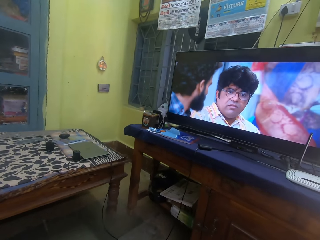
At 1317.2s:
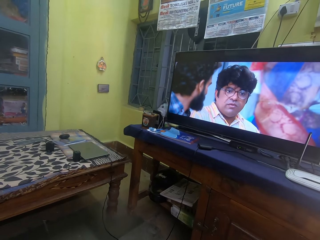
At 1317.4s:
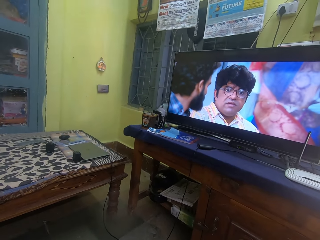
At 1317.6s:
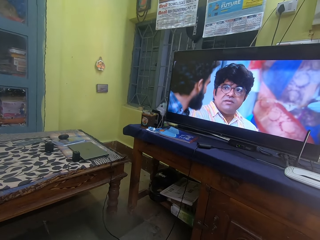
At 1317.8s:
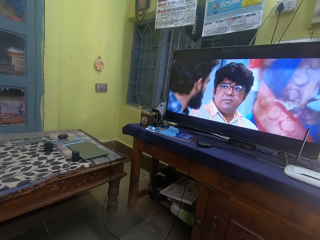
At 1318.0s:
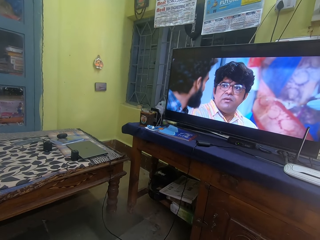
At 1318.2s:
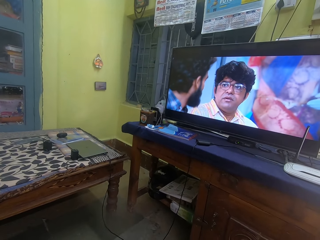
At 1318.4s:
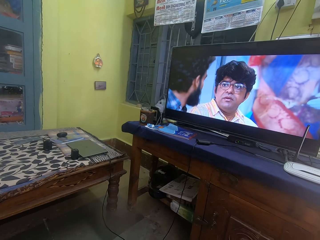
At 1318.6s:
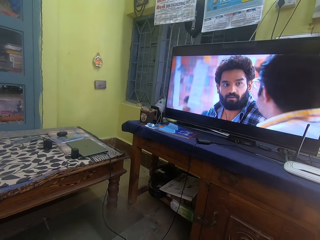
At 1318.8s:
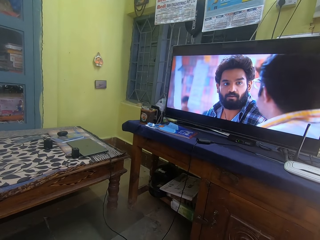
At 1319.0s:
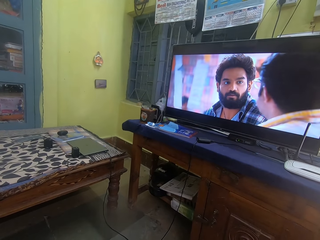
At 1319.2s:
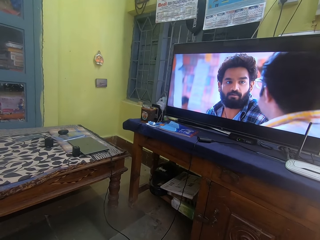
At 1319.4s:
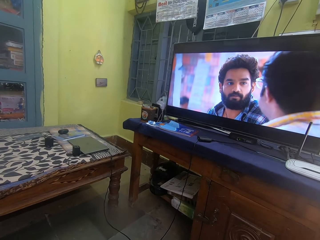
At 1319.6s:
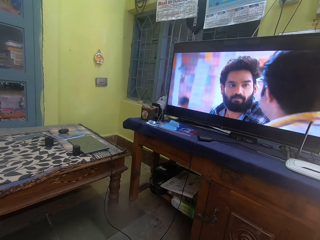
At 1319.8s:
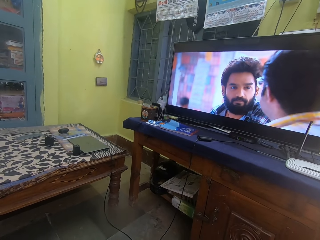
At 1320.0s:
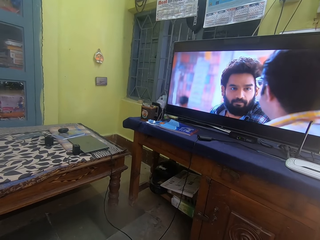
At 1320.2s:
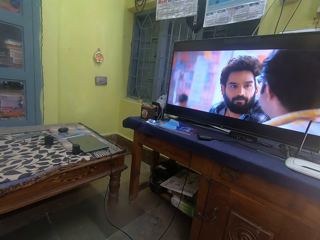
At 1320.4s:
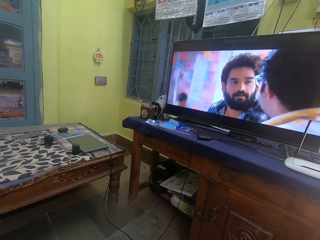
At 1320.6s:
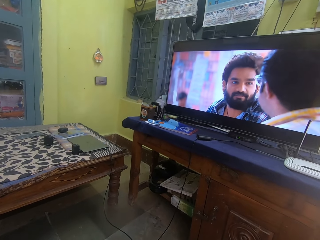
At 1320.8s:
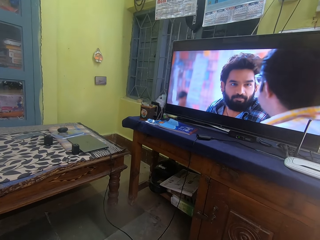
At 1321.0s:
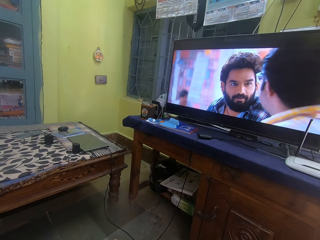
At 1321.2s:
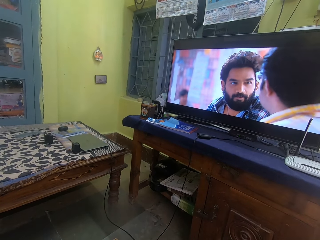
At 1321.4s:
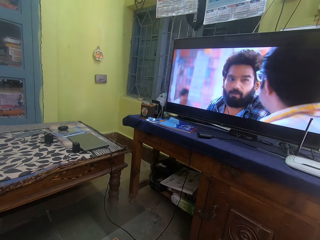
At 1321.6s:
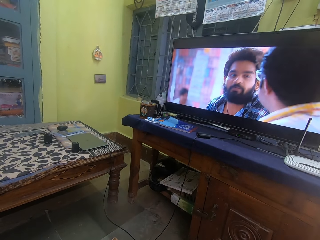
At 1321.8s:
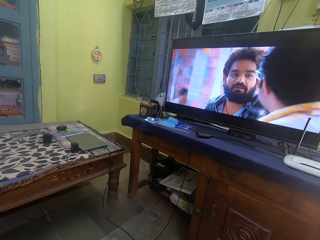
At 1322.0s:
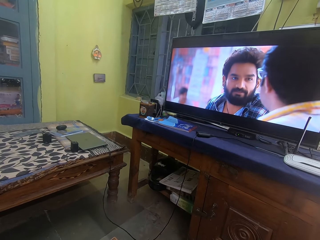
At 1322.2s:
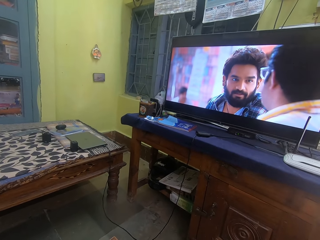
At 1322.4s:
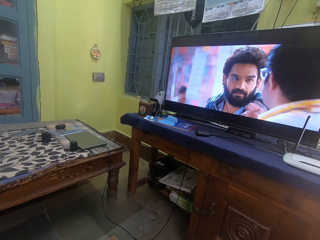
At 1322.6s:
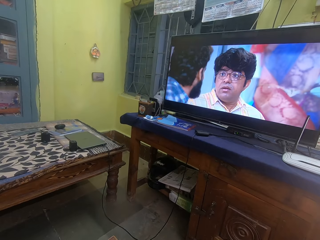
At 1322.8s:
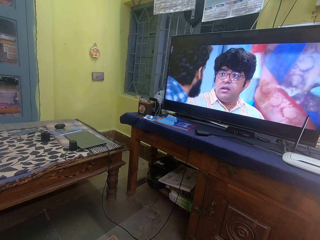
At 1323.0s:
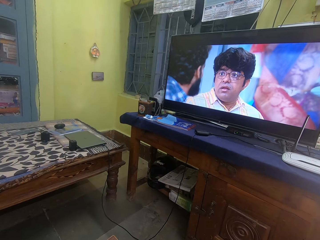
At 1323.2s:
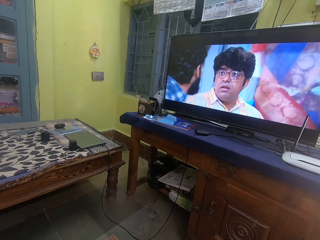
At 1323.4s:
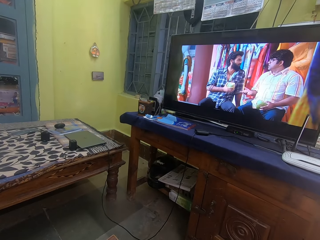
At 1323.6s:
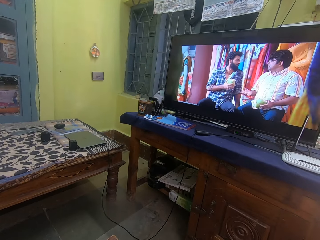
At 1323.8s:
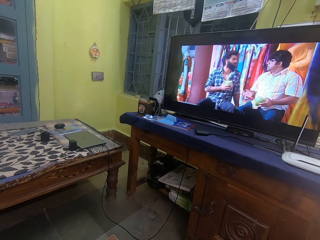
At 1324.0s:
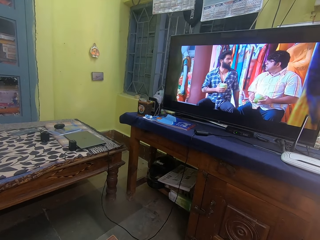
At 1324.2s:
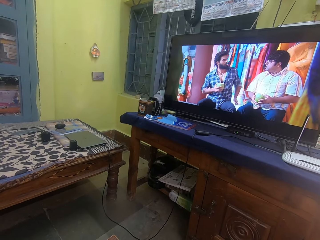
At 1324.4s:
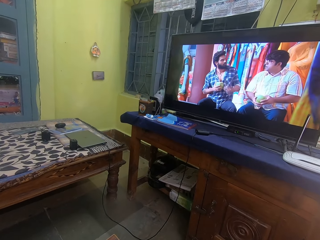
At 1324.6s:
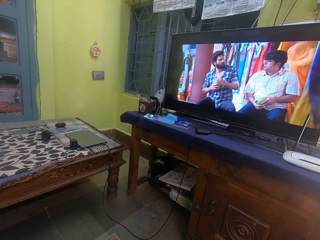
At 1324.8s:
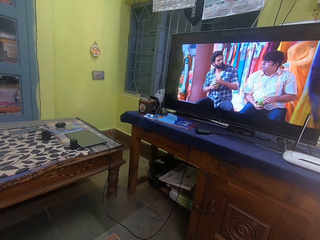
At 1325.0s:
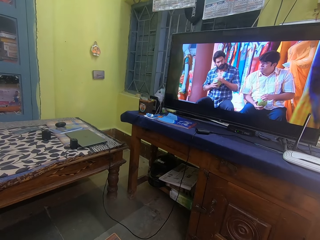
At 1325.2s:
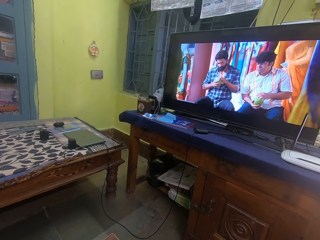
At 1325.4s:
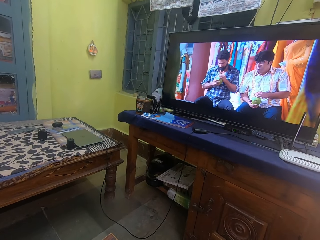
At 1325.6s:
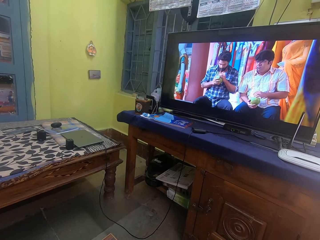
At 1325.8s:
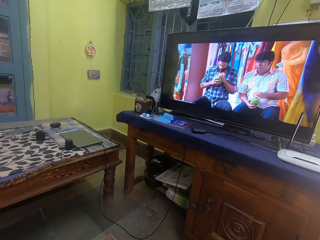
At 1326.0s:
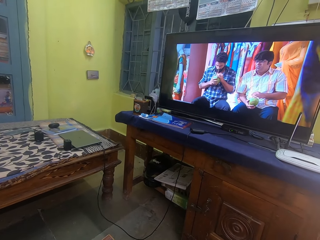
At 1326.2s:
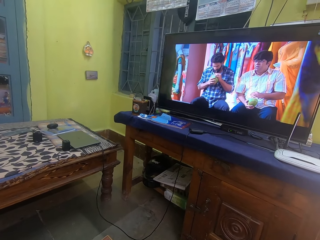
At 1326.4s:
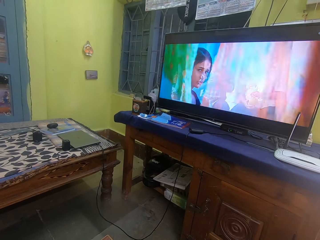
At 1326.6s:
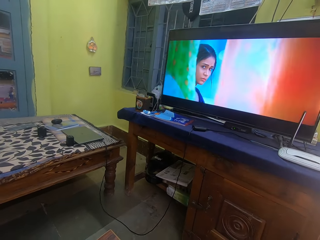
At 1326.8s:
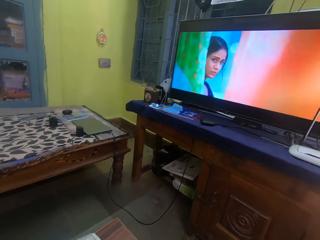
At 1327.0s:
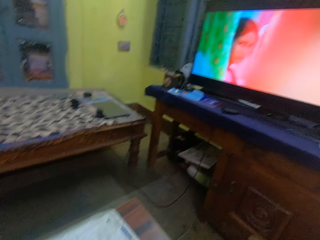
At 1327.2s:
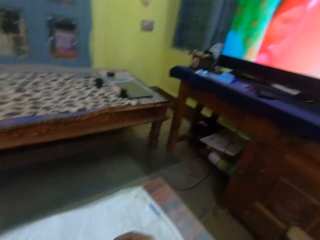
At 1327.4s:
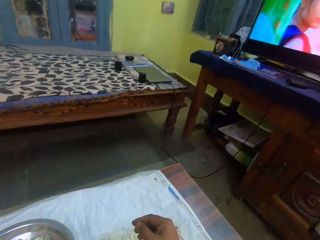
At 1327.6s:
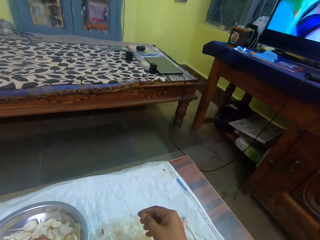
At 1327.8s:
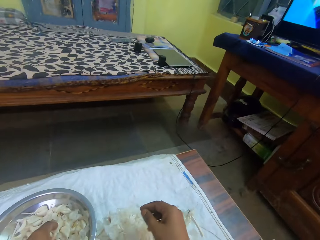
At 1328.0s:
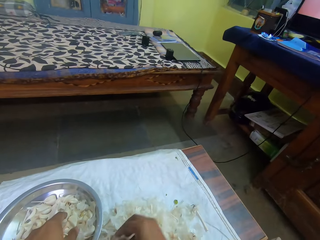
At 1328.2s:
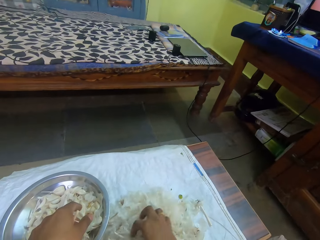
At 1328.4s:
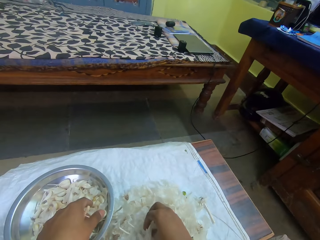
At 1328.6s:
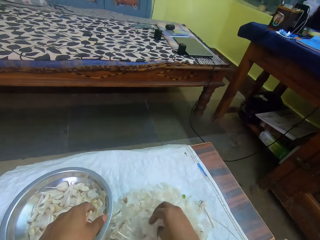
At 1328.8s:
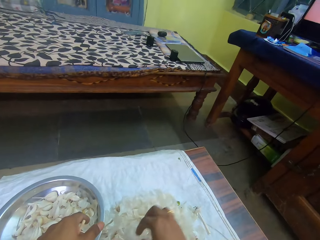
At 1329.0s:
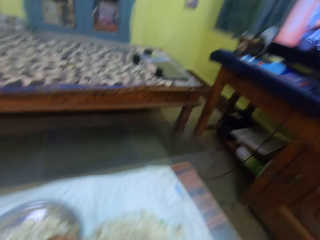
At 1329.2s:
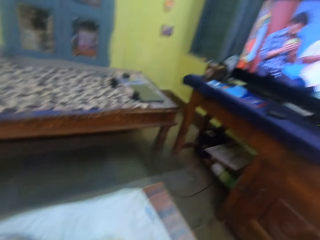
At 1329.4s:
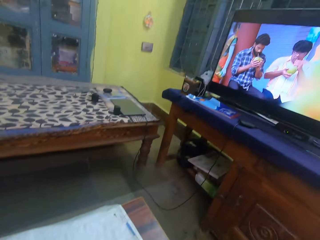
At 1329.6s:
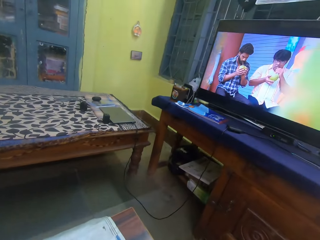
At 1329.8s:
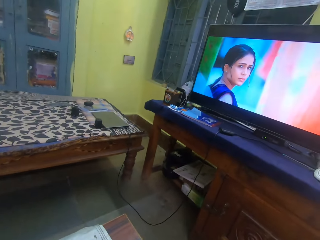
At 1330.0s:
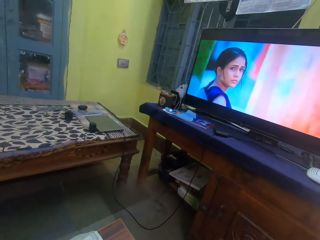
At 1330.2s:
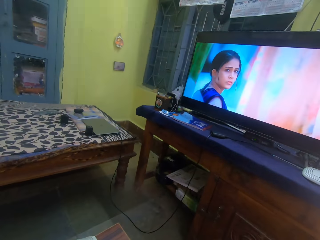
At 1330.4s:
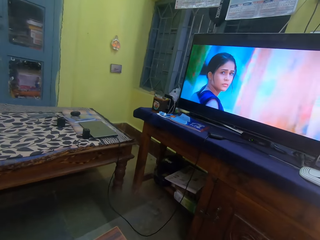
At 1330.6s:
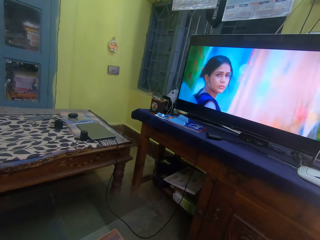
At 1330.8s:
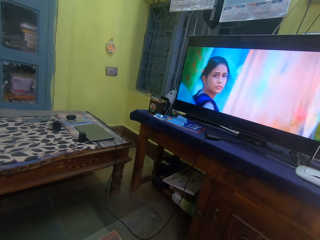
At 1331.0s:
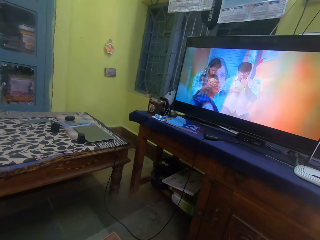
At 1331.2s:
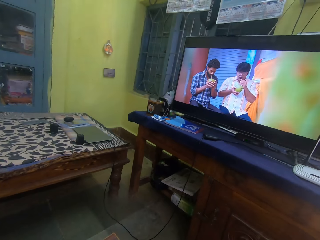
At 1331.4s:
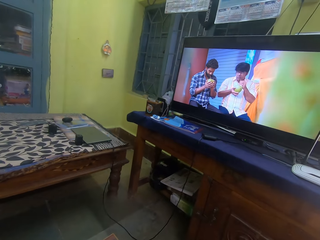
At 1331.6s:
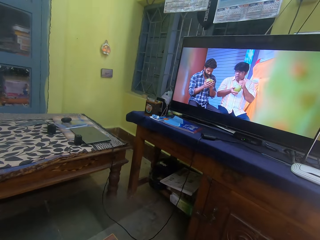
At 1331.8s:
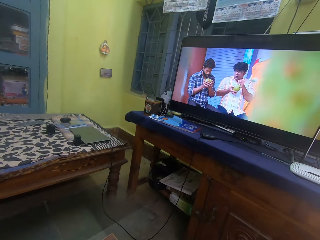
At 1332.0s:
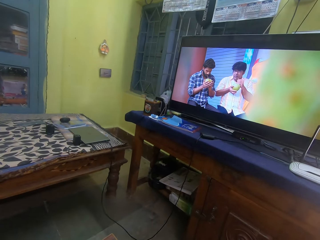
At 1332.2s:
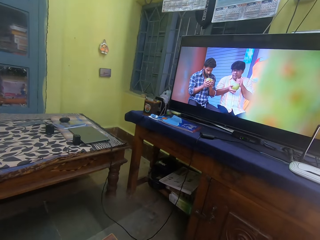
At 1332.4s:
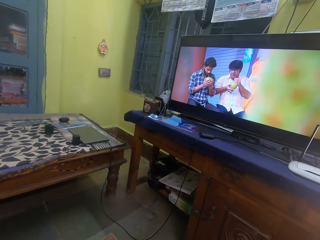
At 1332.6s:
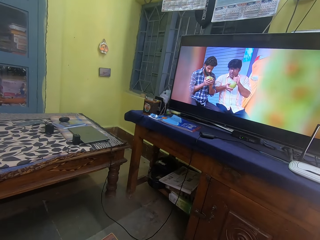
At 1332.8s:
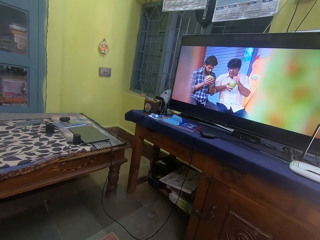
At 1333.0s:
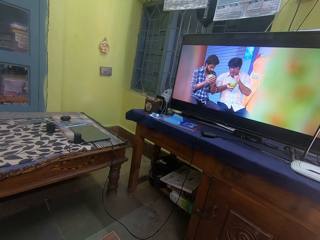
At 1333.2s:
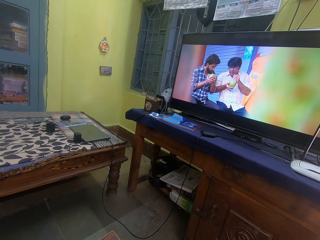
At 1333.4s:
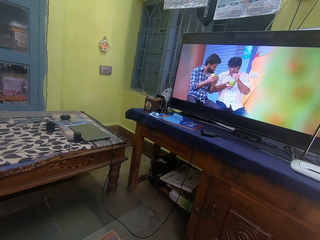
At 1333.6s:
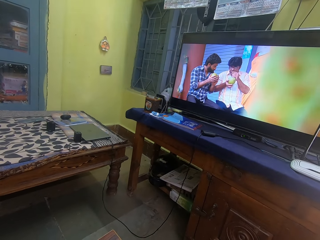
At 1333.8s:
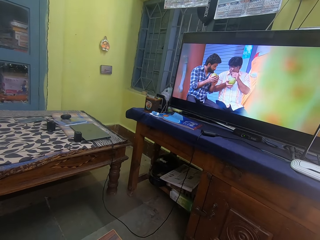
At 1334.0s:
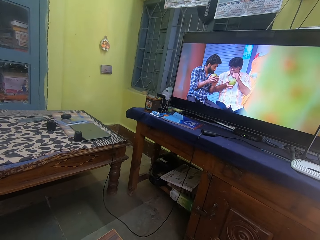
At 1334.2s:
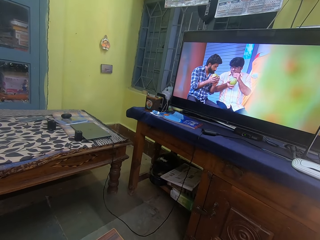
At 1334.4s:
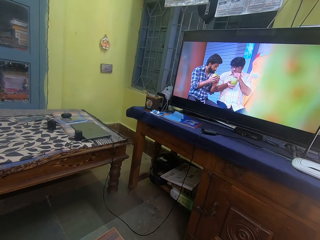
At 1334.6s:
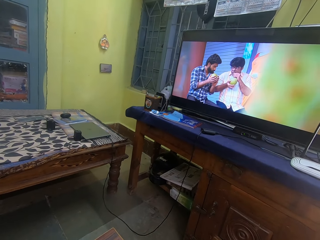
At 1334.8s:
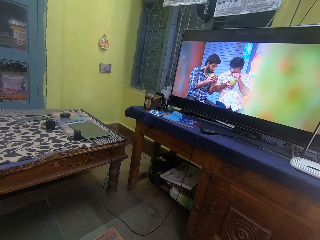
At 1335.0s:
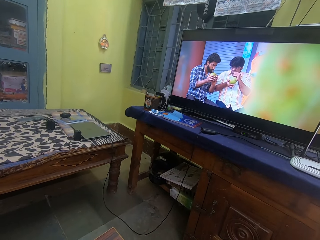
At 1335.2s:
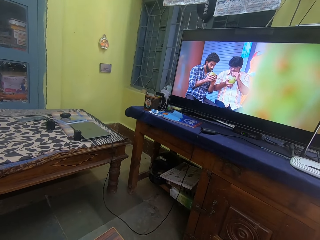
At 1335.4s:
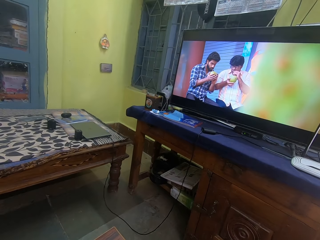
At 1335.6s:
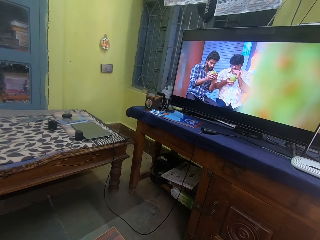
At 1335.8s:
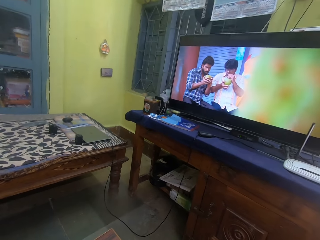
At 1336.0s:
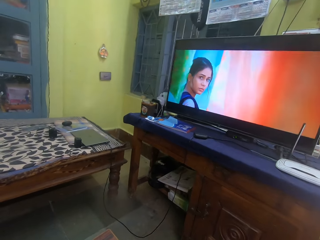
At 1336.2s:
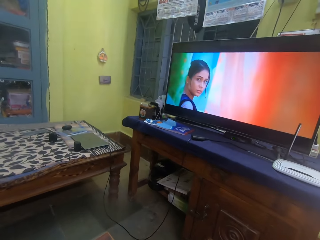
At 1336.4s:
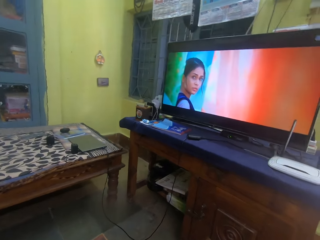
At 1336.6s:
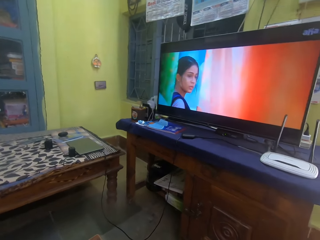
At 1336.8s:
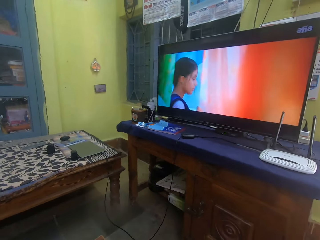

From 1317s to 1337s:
The camera wearer looks at the garlic. They look at the television.

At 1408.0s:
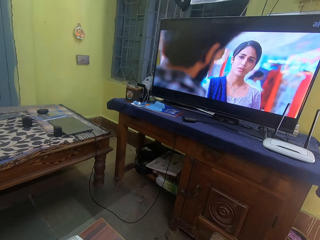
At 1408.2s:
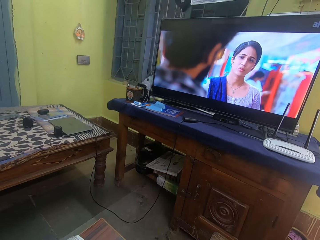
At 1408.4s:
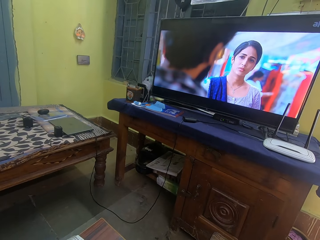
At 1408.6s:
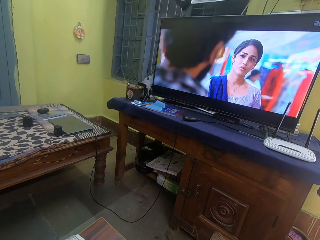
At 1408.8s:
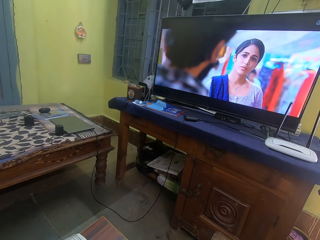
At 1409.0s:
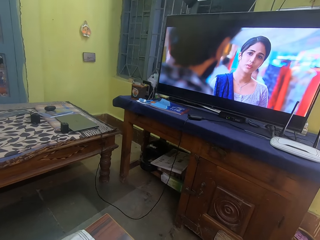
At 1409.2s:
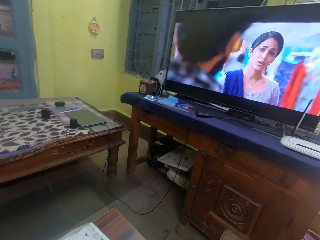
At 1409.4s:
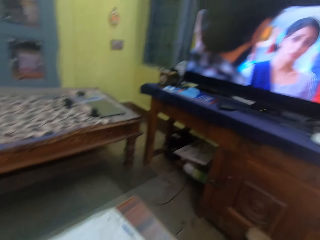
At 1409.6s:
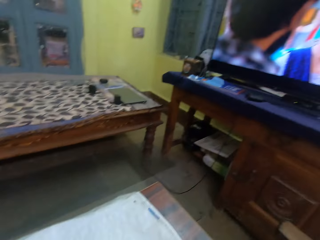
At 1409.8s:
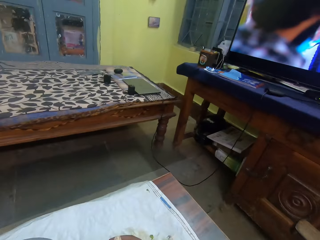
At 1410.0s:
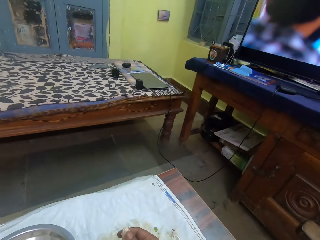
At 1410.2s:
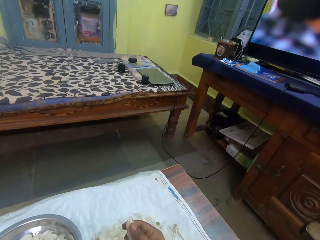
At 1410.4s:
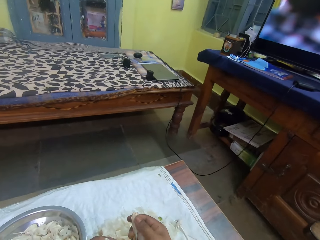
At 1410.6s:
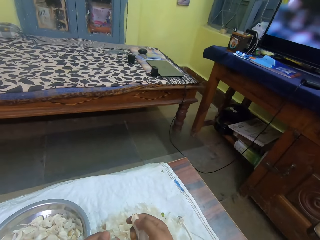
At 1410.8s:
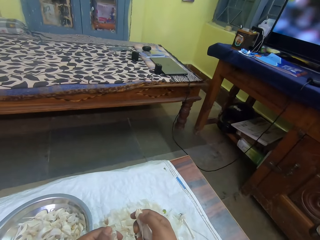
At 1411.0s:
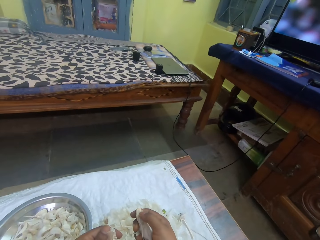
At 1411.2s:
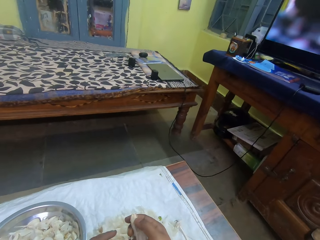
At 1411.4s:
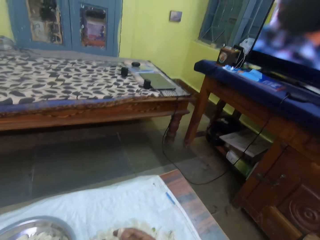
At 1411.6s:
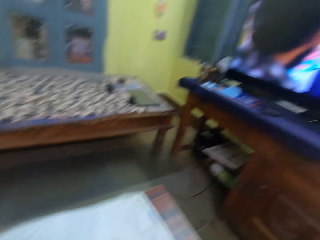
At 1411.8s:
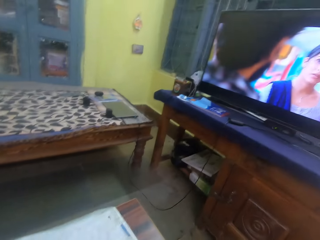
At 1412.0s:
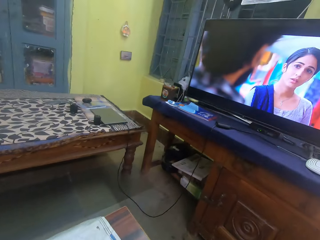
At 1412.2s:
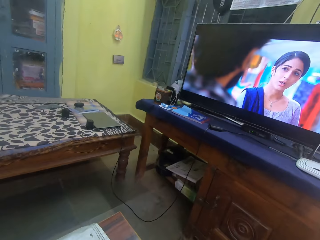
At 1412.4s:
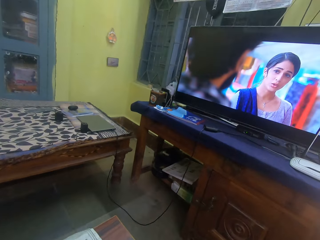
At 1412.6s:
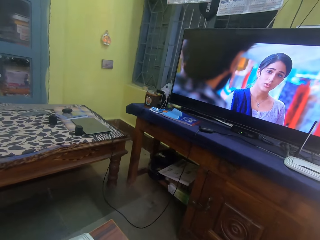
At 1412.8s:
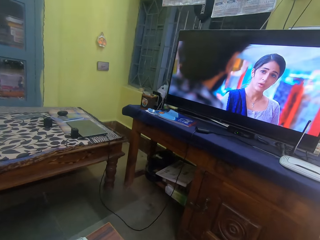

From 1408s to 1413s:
The camera wearer looks around the room. They peel the garlic. They watch the movie on the television.
